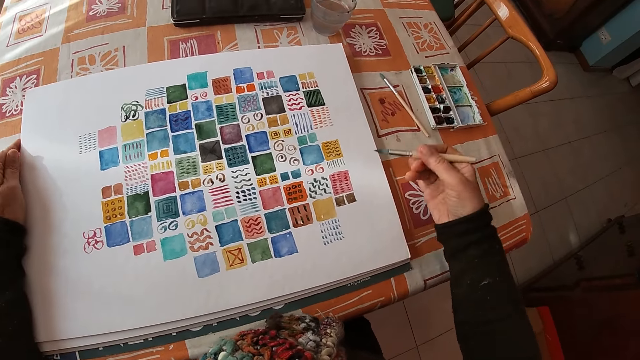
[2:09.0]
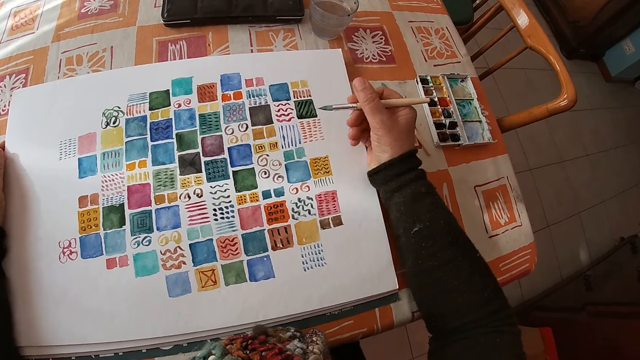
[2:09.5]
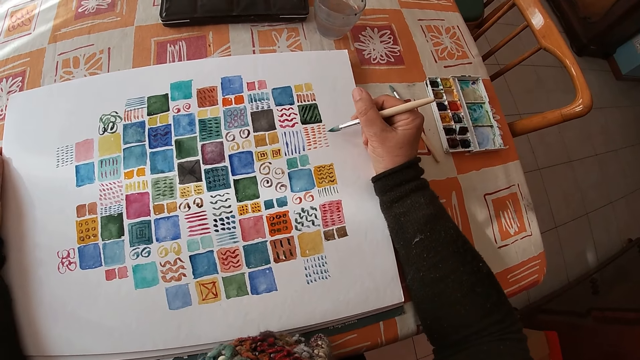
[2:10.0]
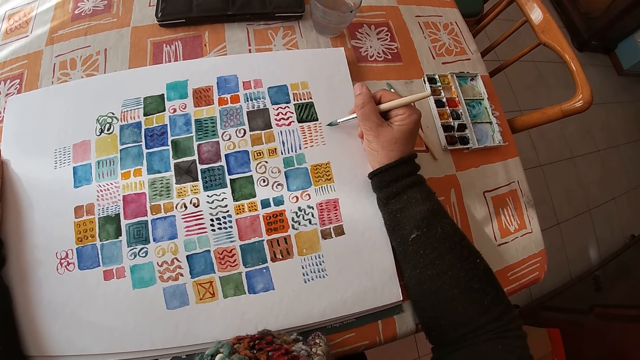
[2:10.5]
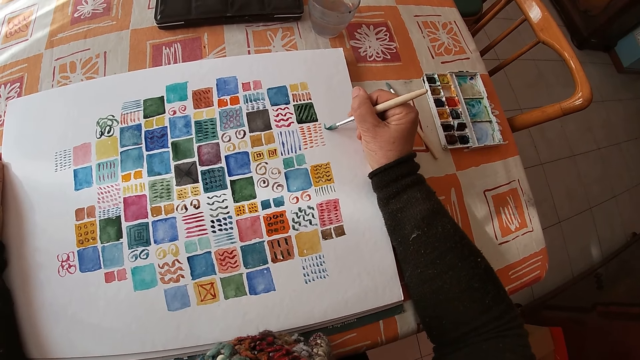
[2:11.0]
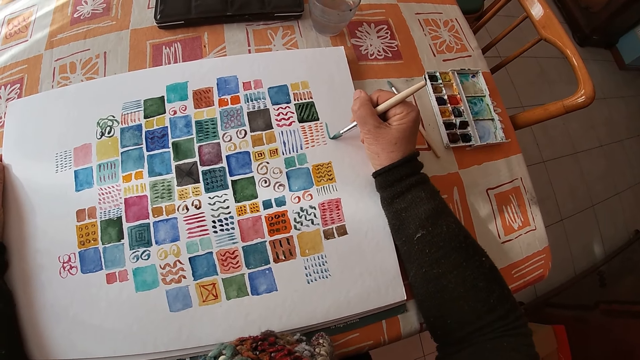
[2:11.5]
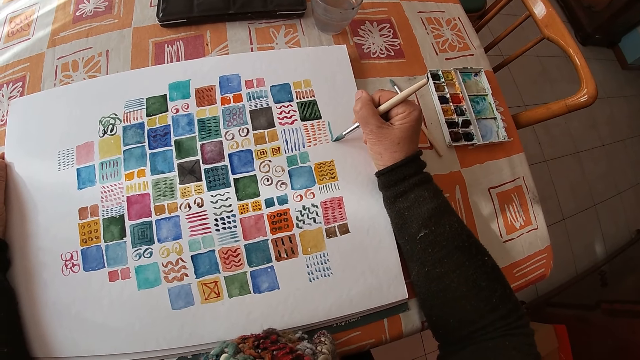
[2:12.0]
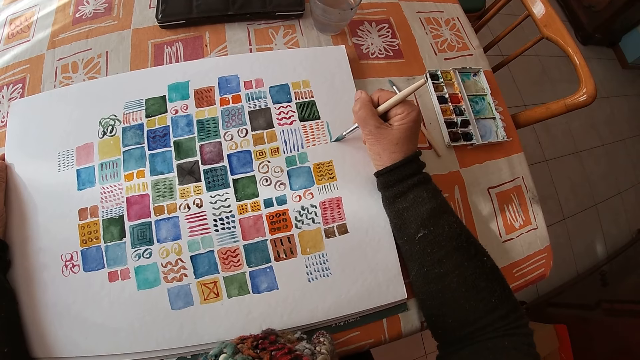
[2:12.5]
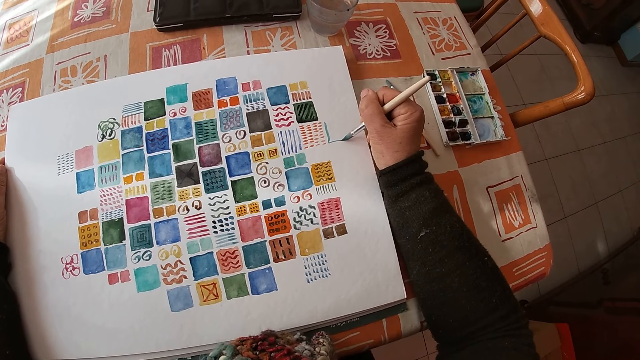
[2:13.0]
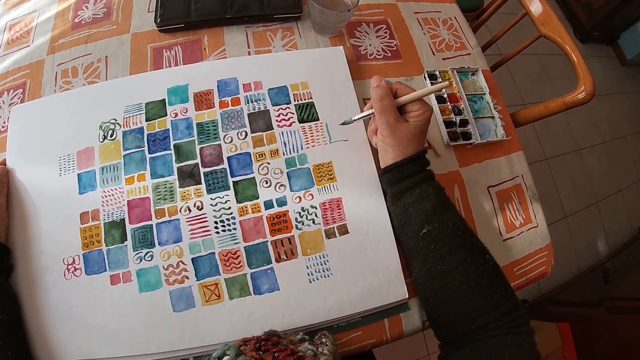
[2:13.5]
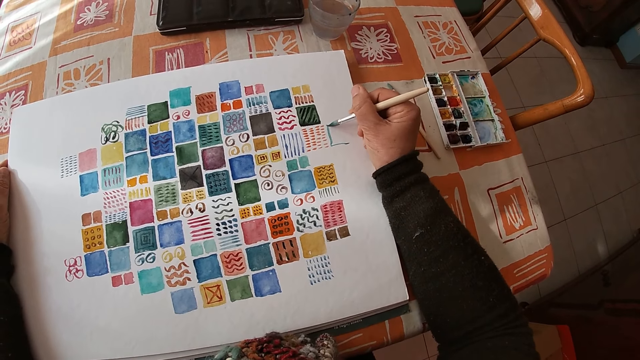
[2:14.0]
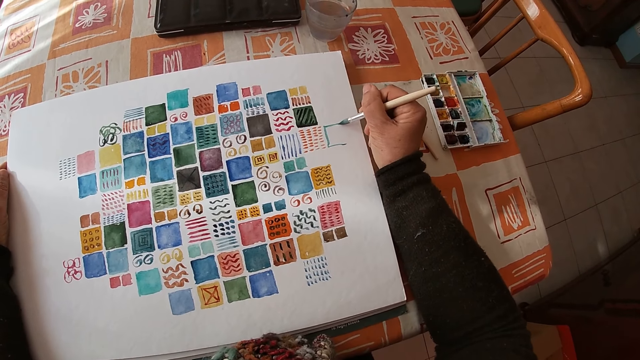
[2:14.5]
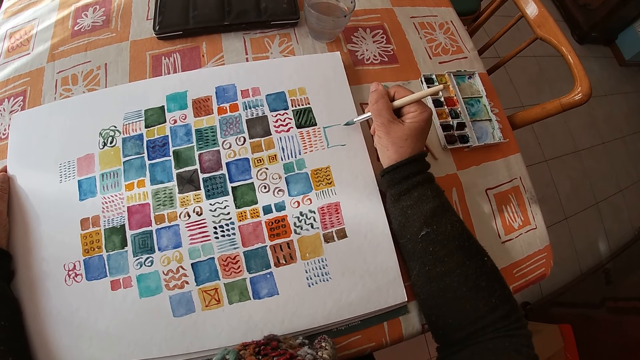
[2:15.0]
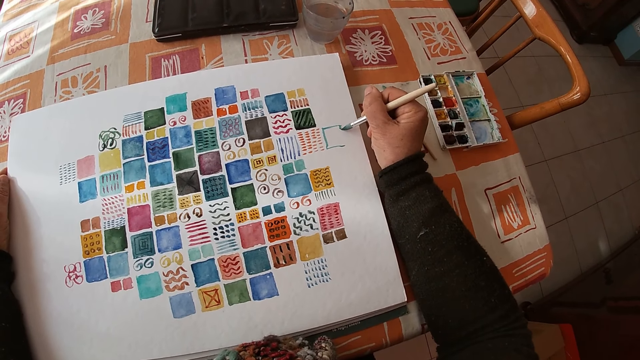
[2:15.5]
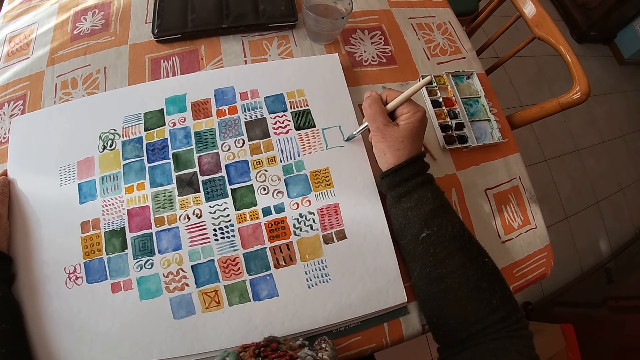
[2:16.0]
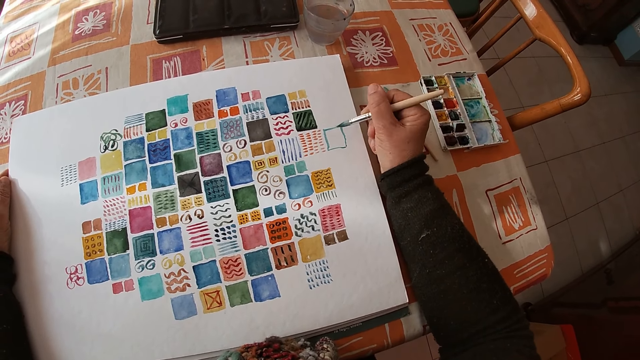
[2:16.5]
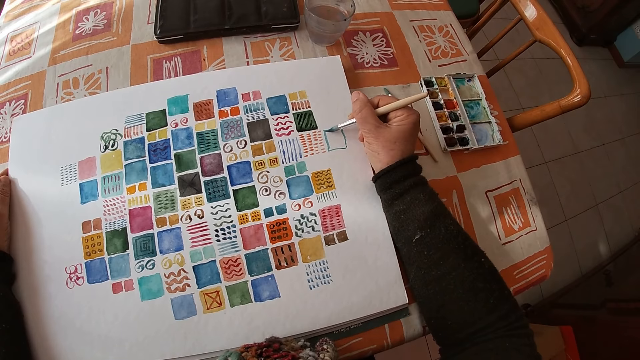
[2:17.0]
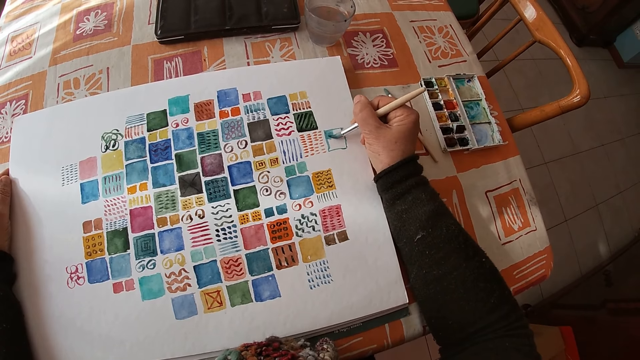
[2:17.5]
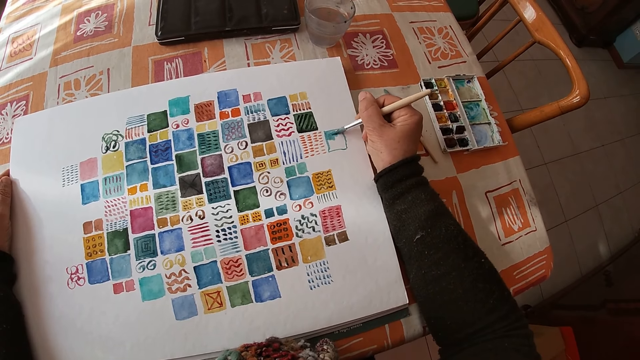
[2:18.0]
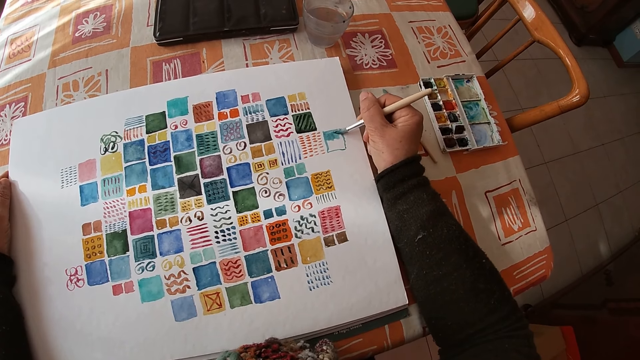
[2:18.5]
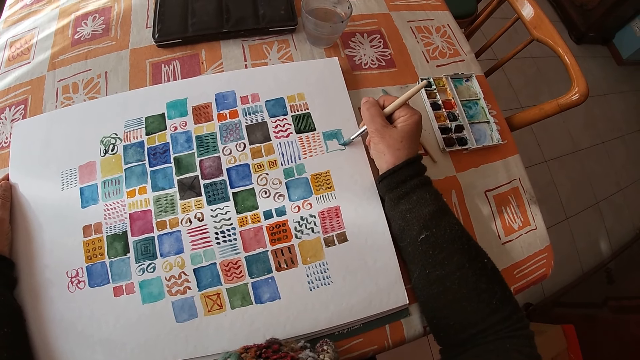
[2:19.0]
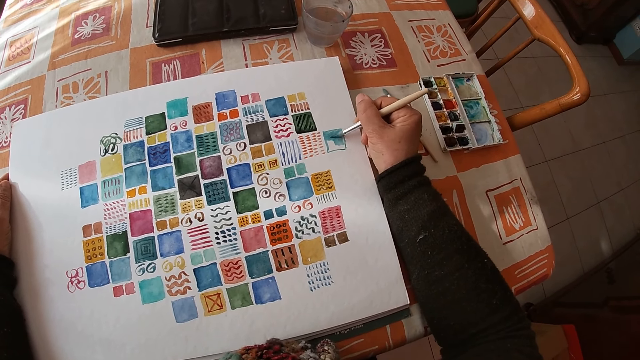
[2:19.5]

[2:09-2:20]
The camera wearer paints on the canvas sheet on the dining table with her right hand.

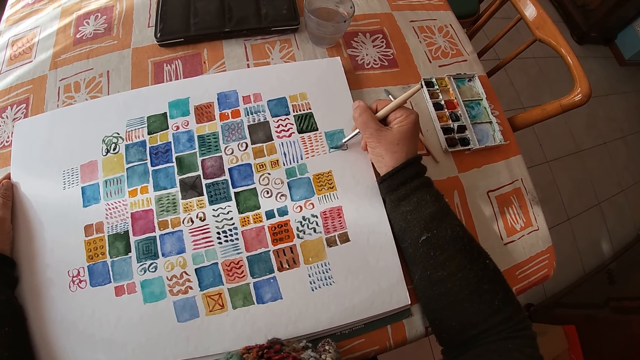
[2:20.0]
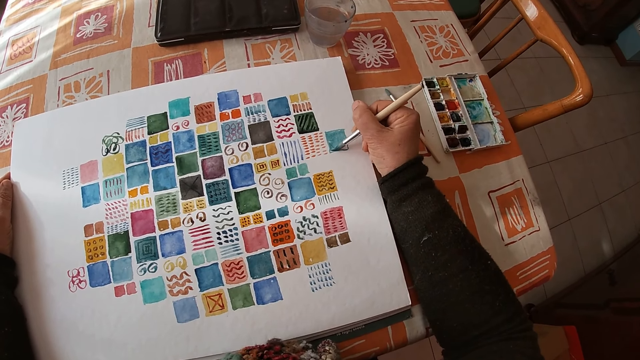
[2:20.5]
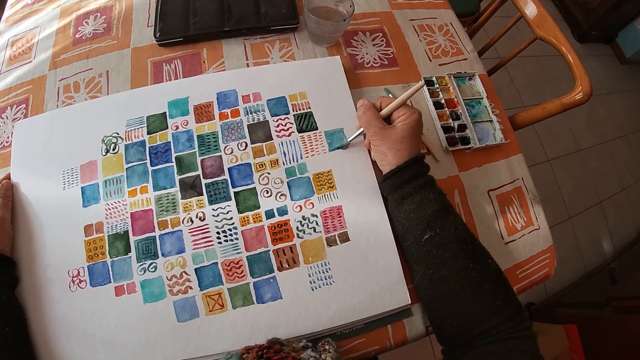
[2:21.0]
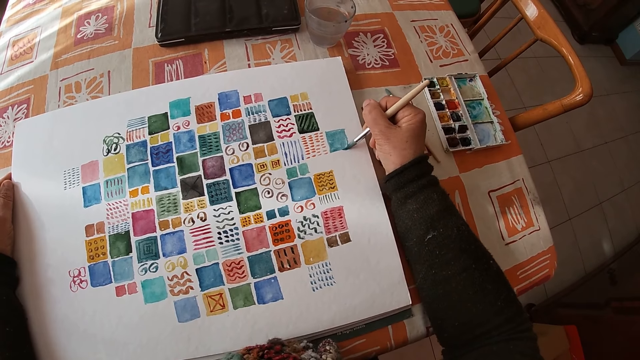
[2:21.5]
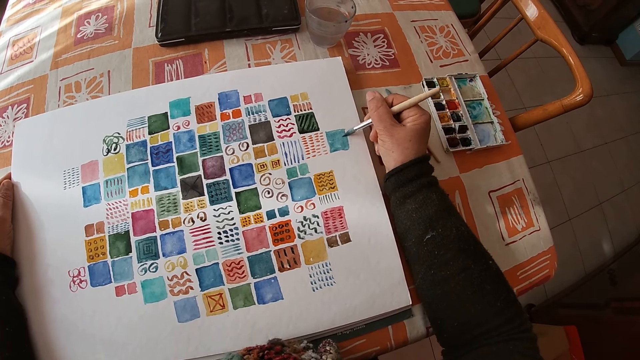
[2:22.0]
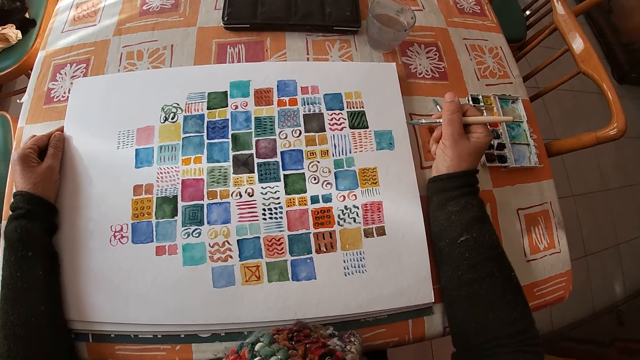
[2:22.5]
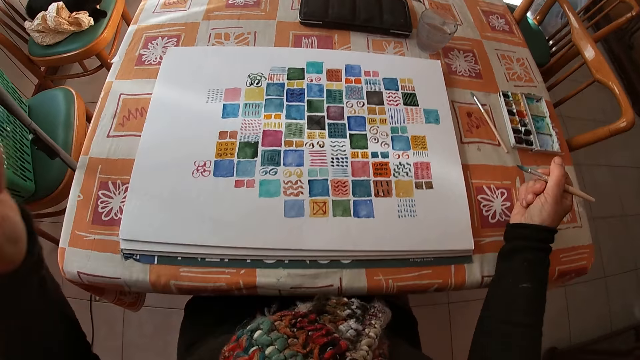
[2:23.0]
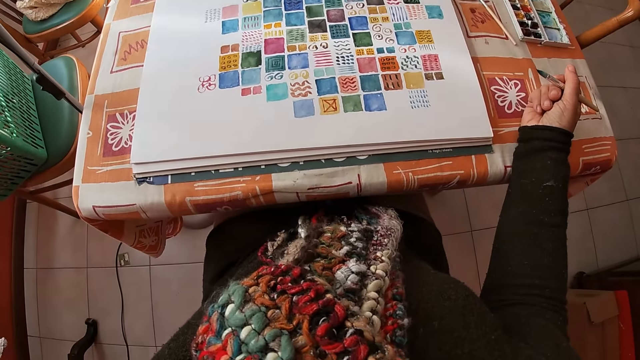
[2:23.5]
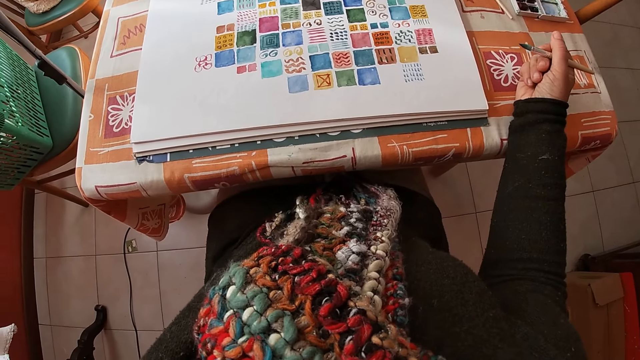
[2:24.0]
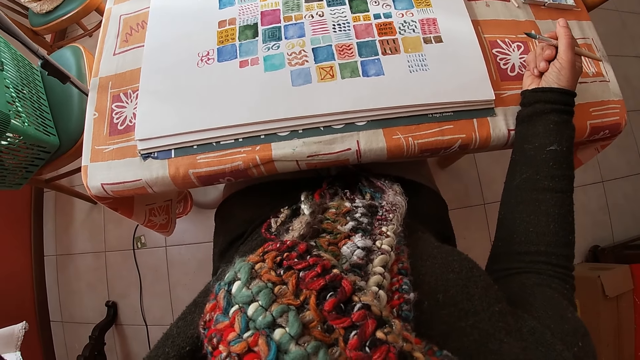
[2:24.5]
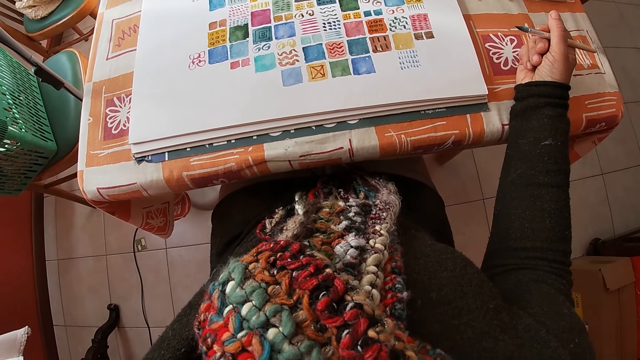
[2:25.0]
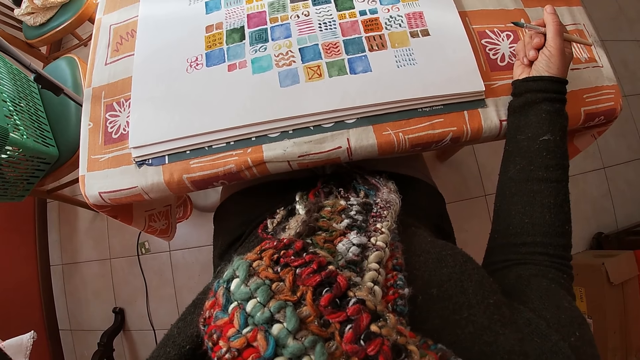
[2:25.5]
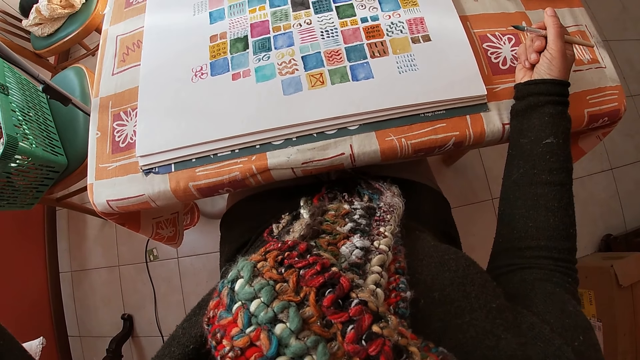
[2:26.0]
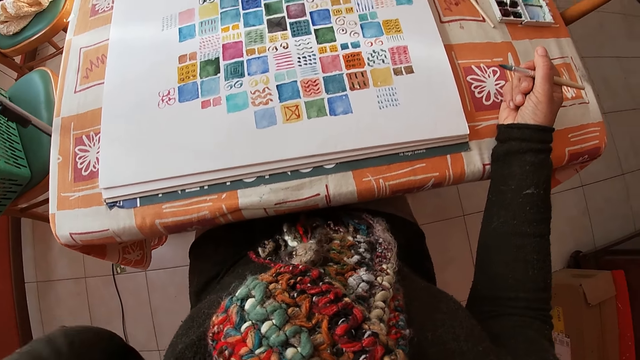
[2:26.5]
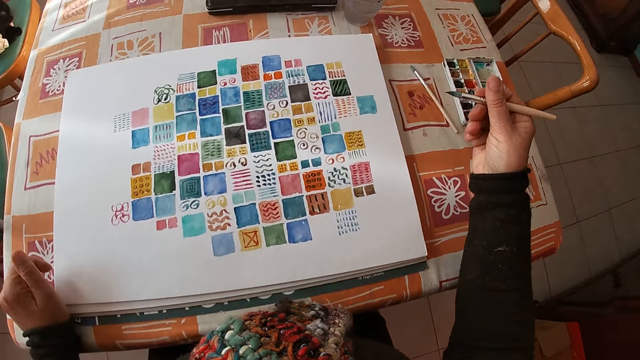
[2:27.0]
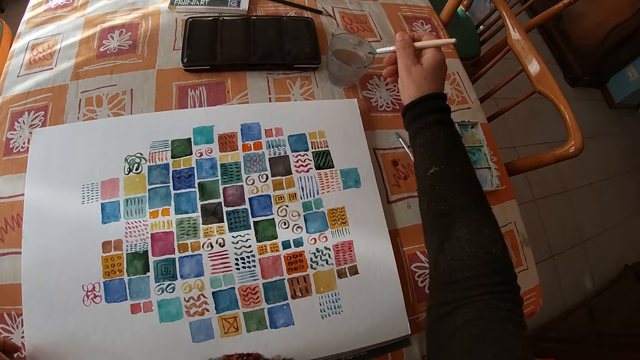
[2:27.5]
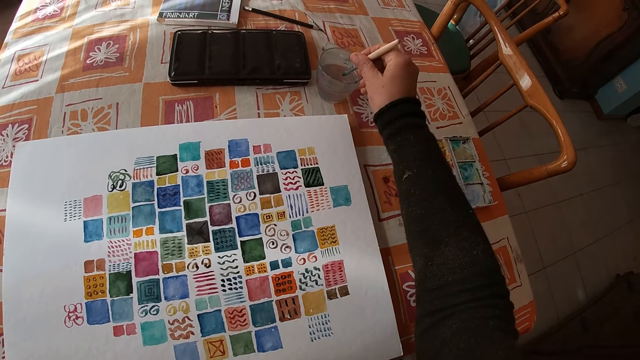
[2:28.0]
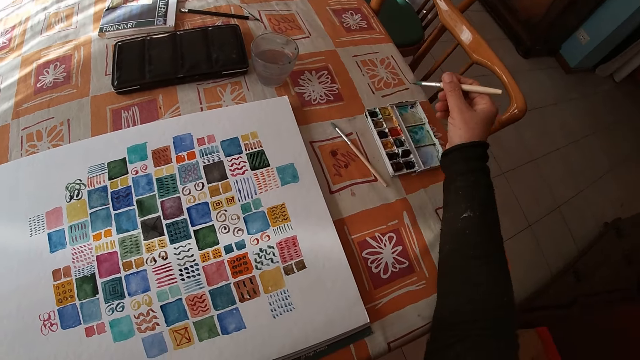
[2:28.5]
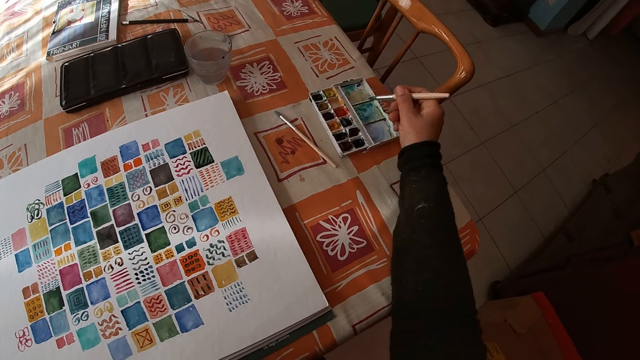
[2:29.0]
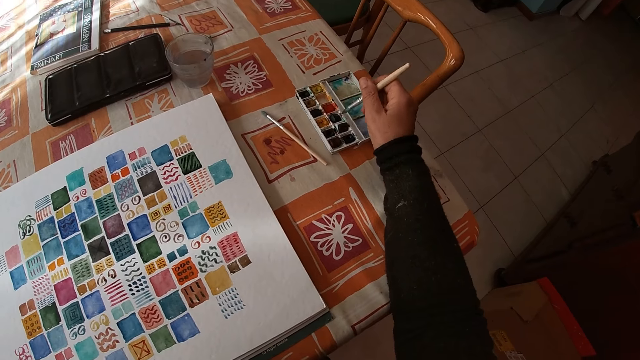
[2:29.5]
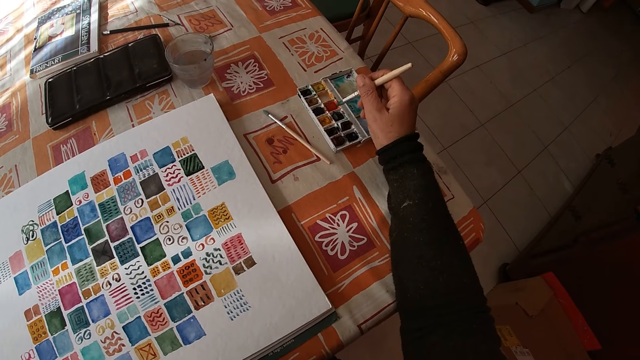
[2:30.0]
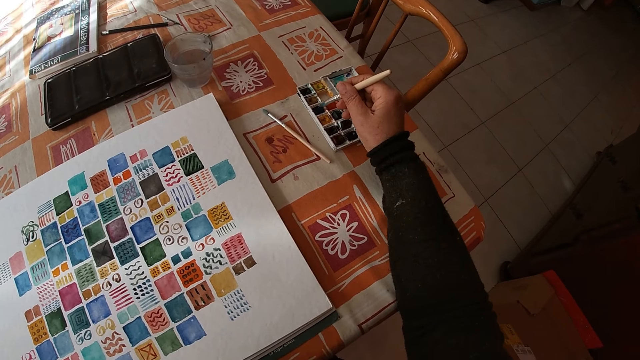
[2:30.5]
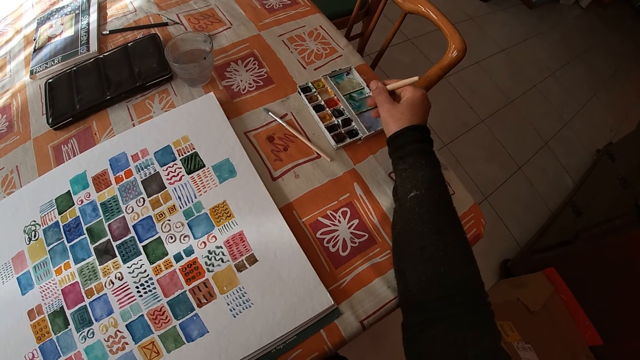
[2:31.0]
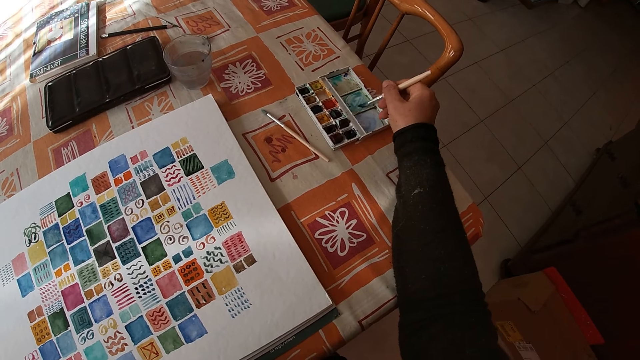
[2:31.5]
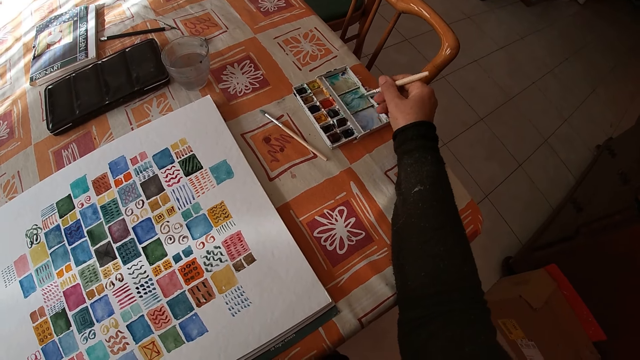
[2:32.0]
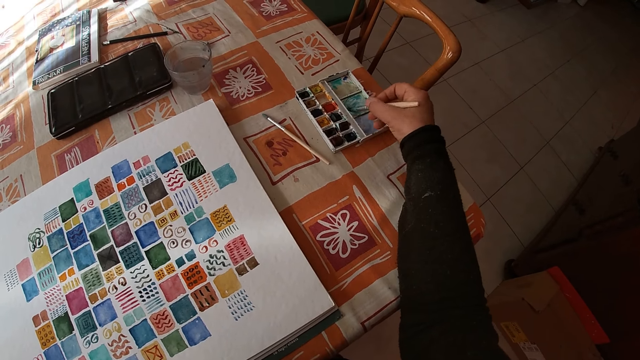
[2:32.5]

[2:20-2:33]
The camera wearer adjusts a camera on her head with her left hand. She rests her right hand on the dining table. She rests her left hand on the dining table. She dips the paint brush or pen into the cup of water on the dining table with her right hand. She dips the paint pen in the paint. She rubs the paint brush on a paint set on the dining table with her right hand. She rubs the paint brush on the side of the paint set on the dining table with her right hand.
